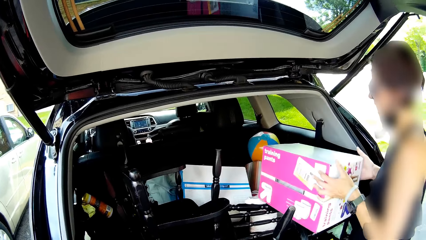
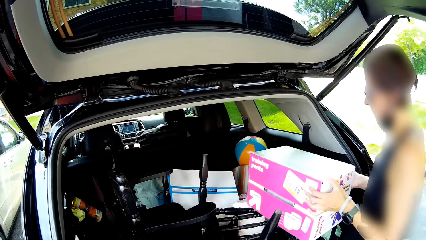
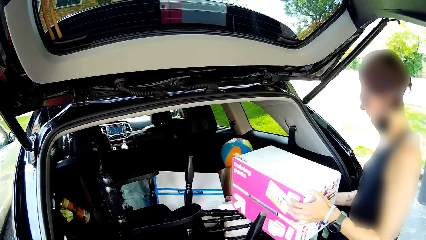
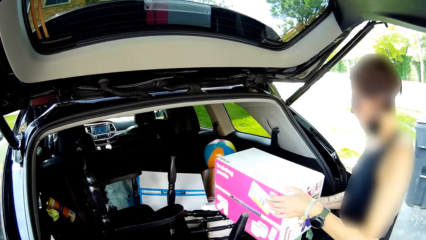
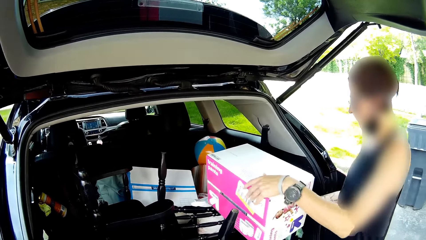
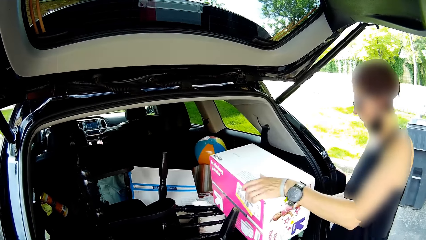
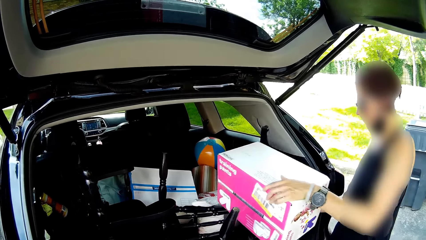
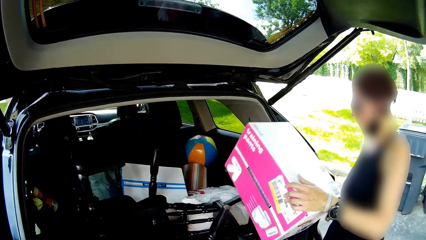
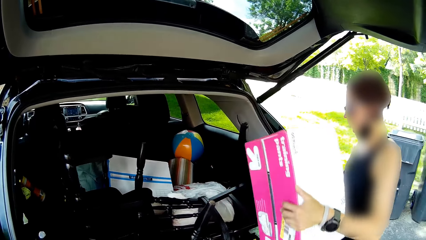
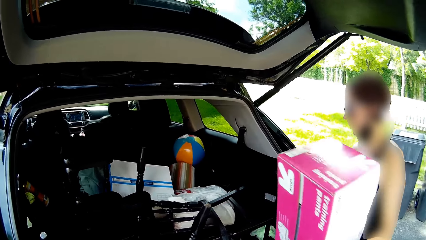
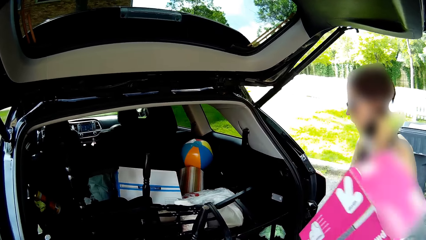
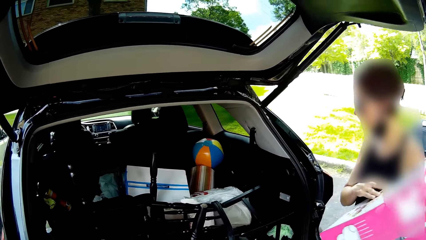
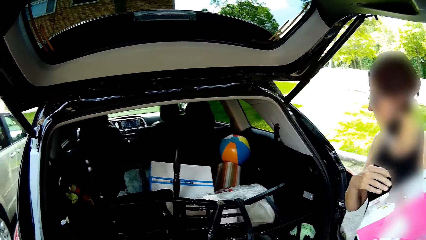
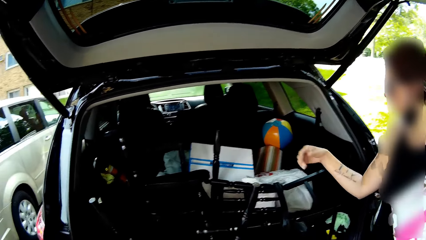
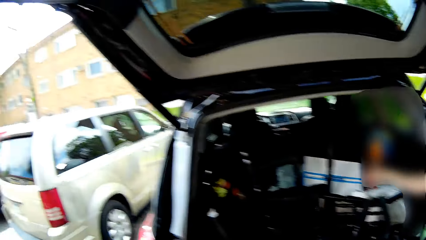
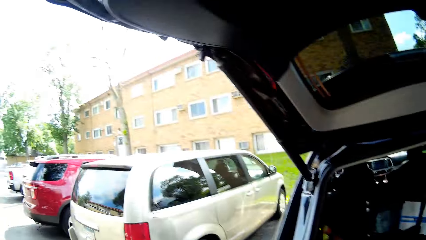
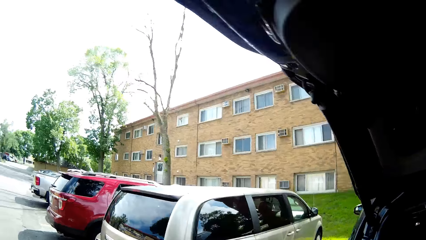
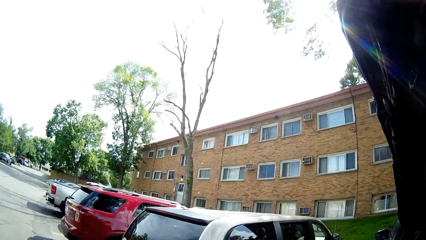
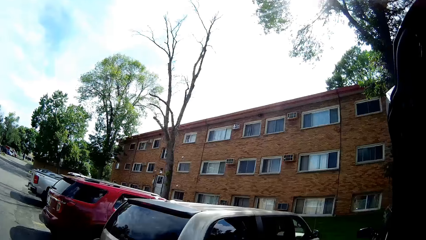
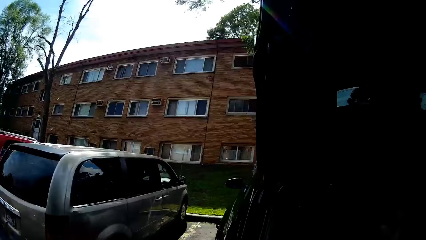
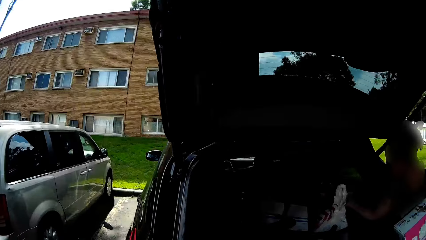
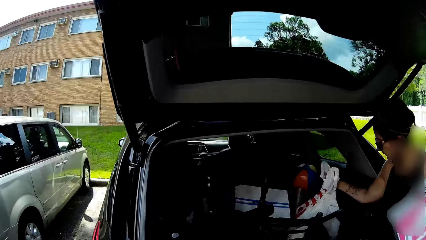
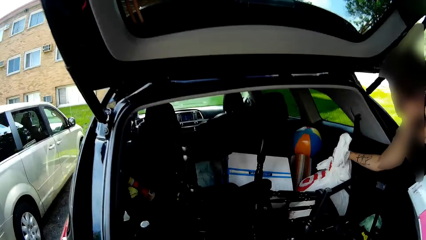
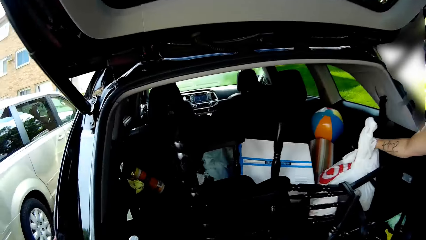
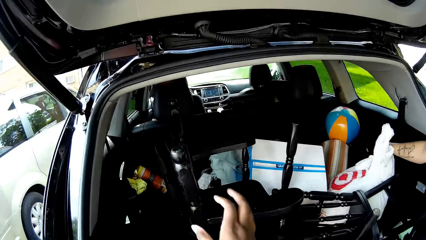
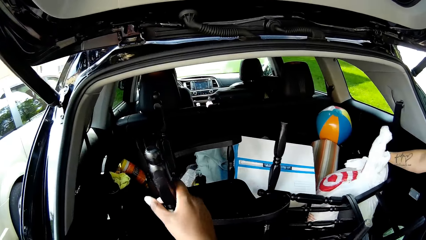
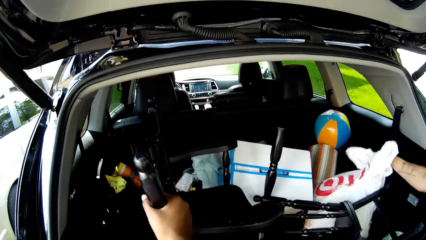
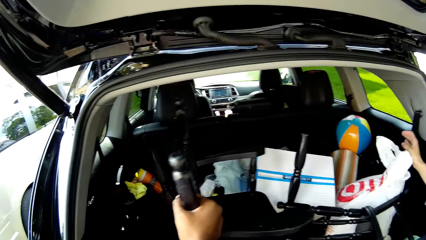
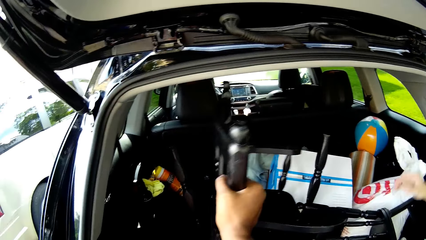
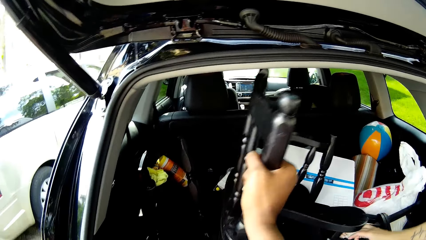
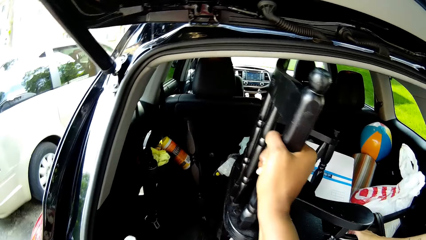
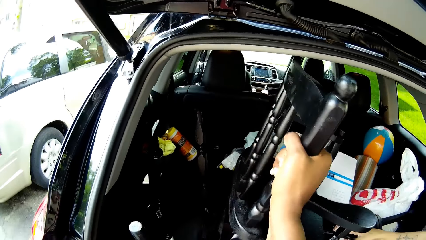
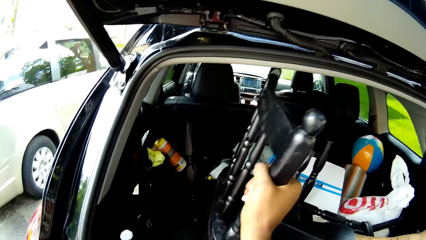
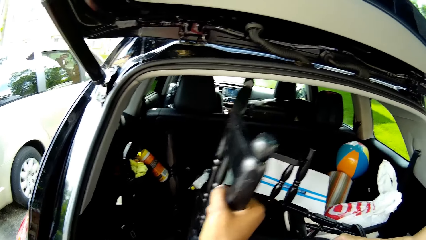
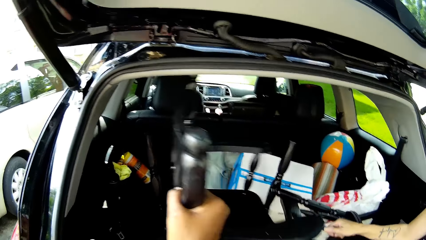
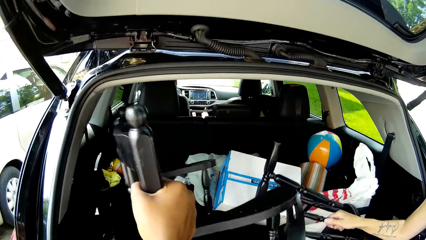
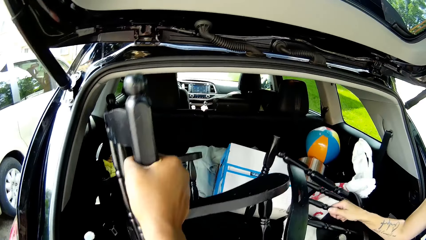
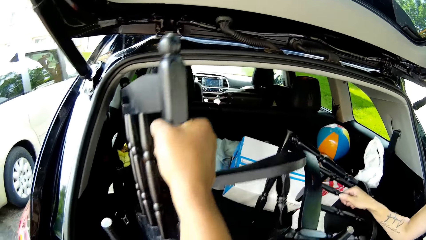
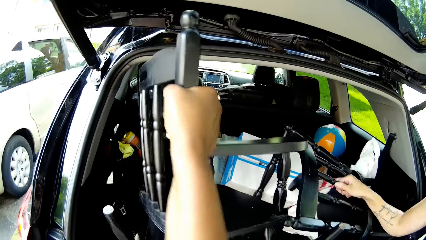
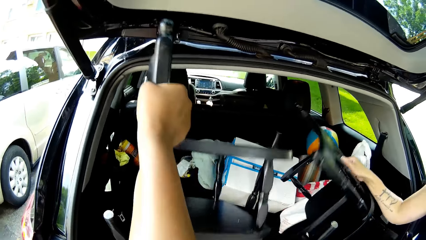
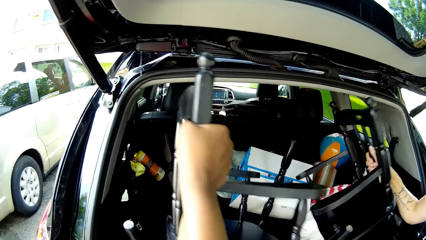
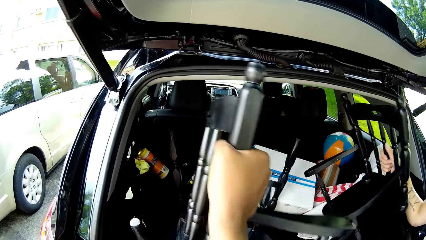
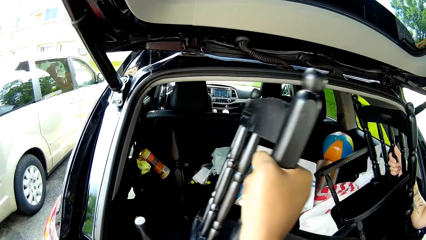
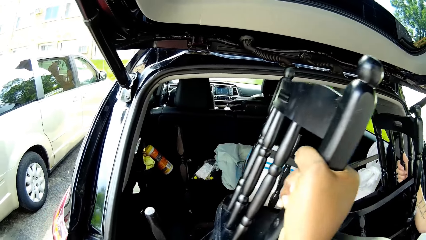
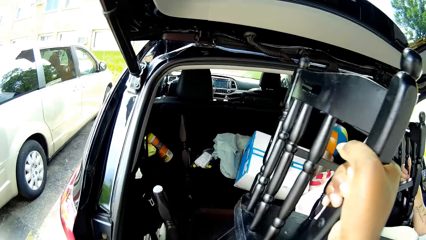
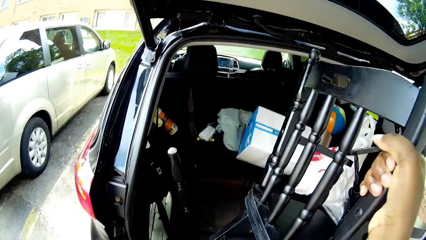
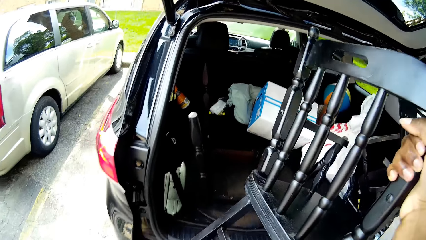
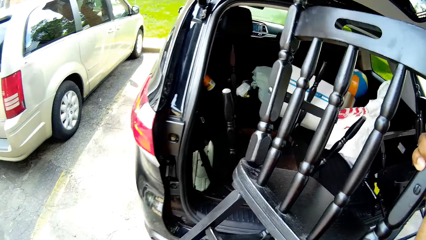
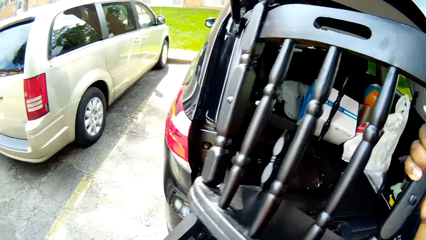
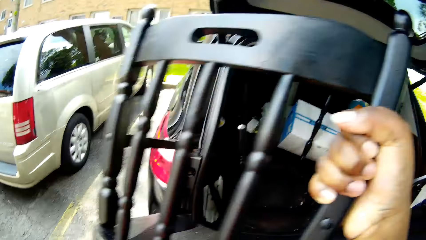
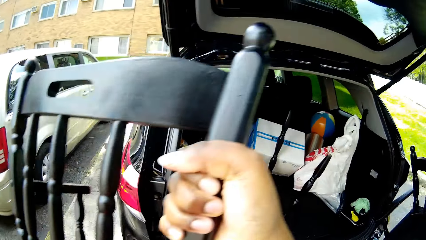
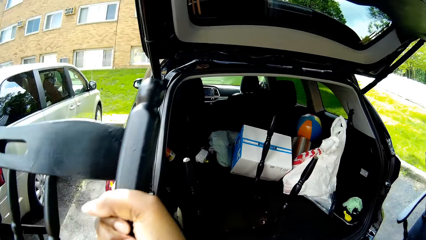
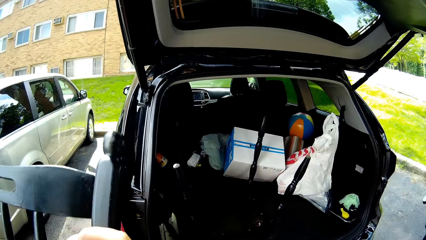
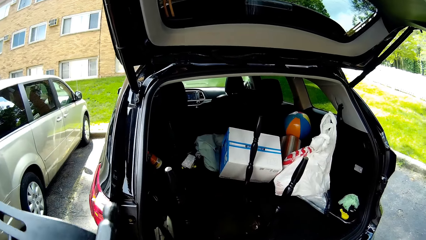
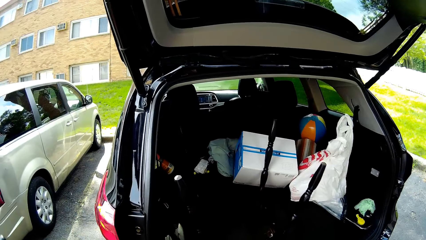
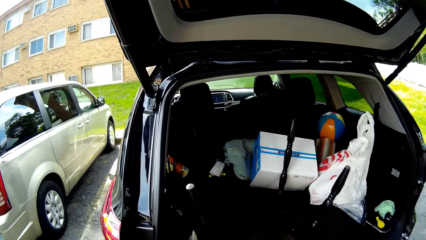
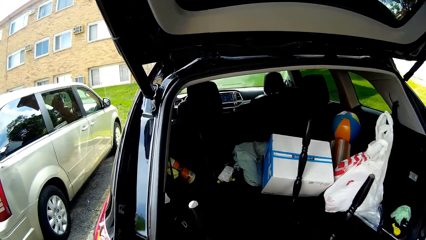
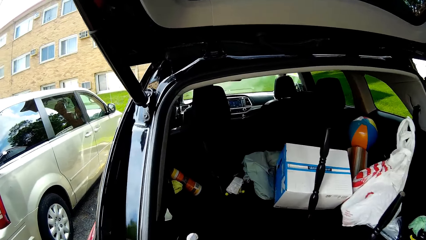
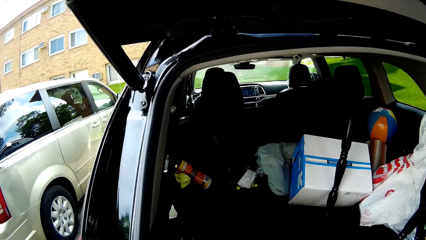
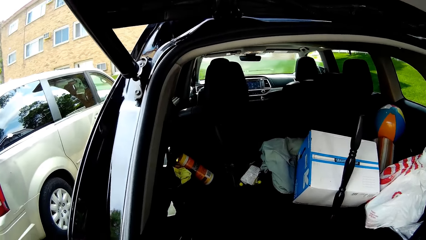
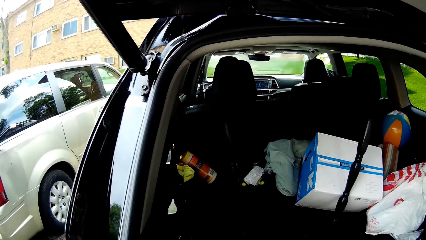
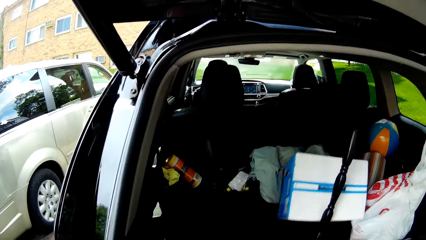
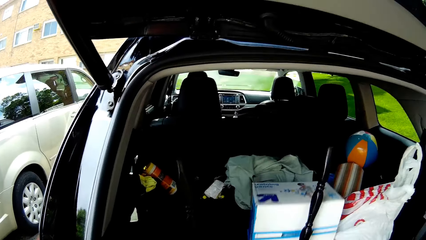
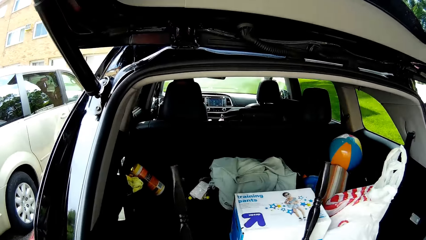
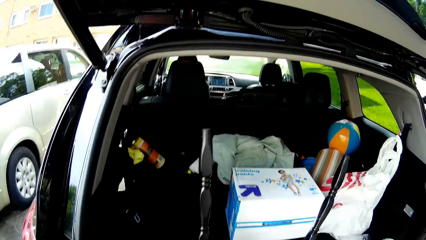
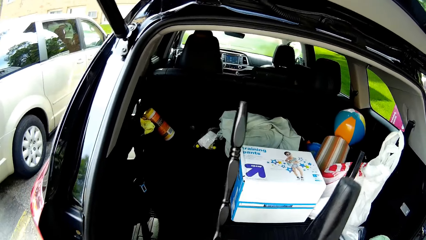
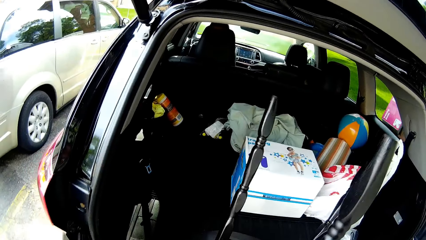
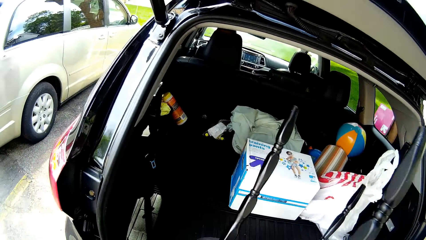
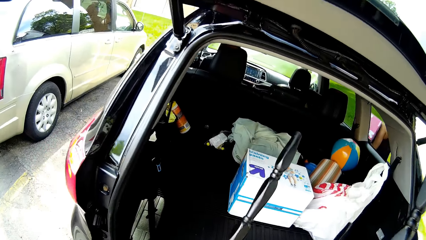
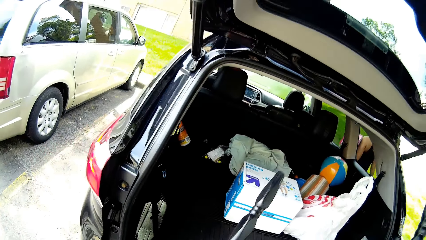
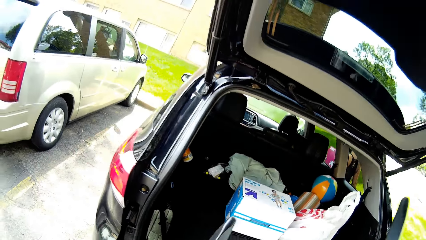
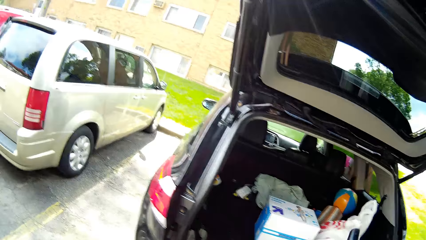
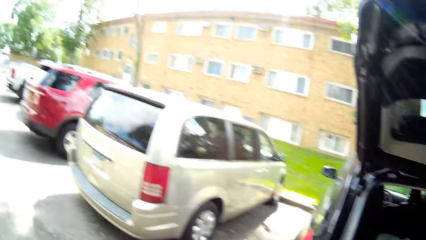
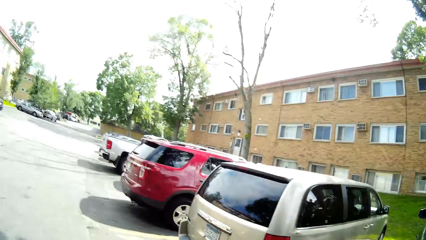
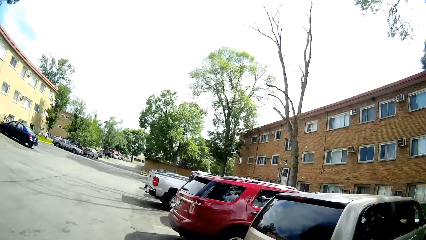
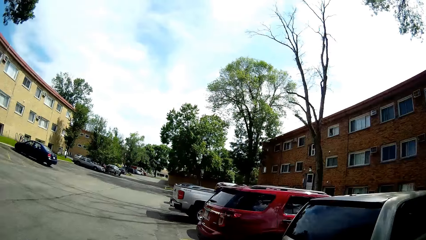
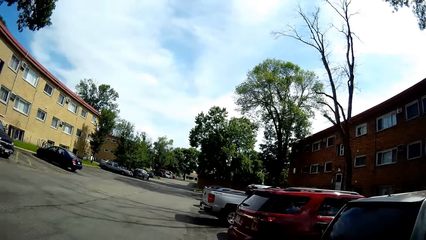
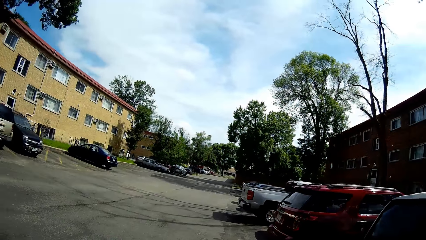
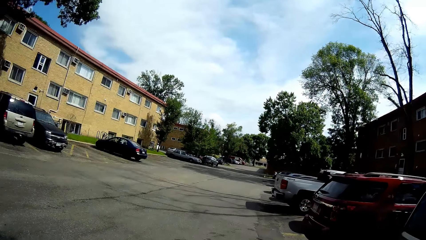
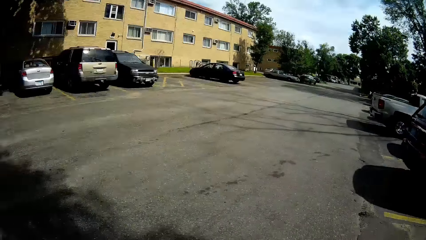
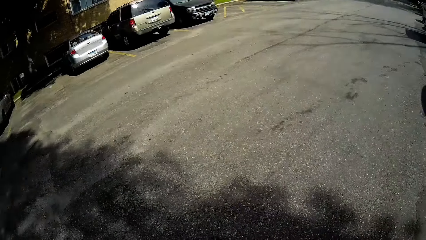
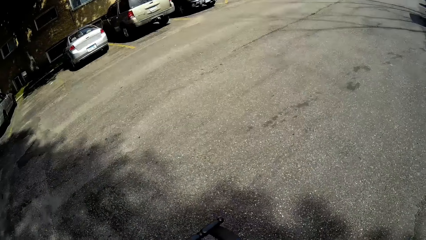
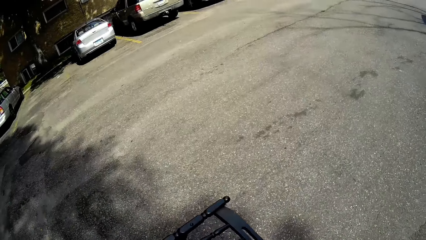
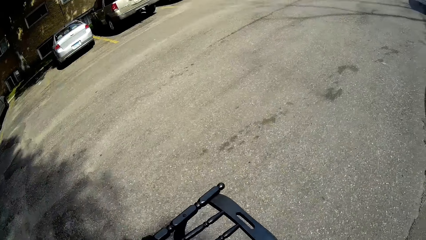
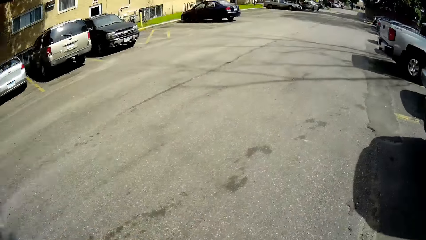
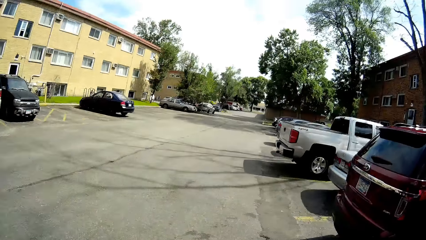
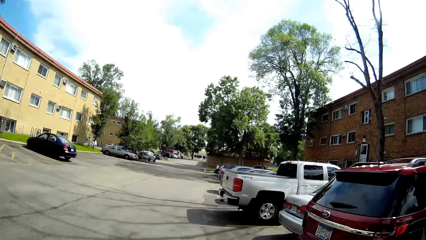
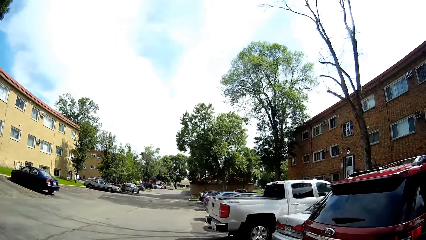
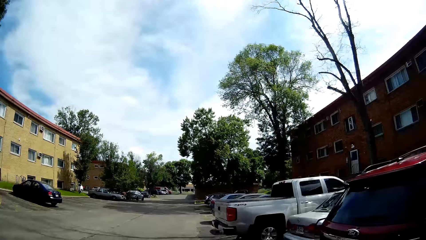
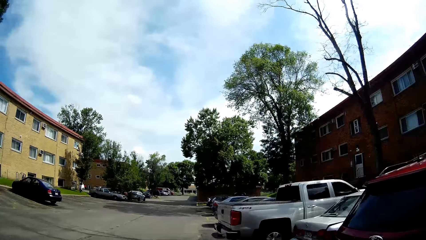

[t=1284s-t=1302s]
The woman adjusts a polythene in the car with her right hand. The camera wearer picks a chair from the car with her right hand. The woman picks a paper bag. The woman picks a chair from the car with her right hand. The camera wearer puts the chair on the floor. She picks a table from the car with her right hand. The woman picks the chair. The camera wearer walks carrying the chair.
